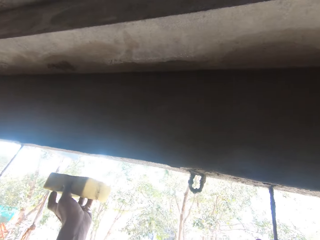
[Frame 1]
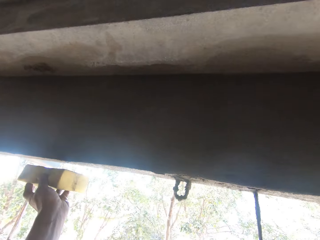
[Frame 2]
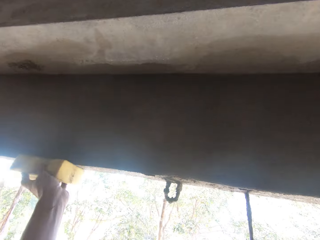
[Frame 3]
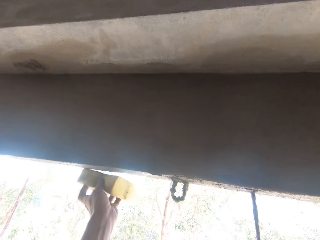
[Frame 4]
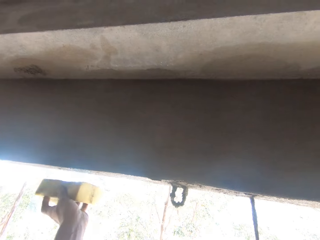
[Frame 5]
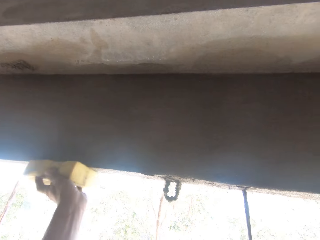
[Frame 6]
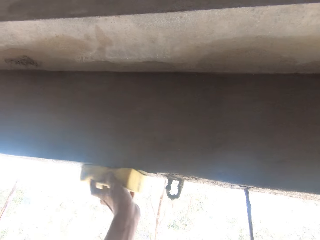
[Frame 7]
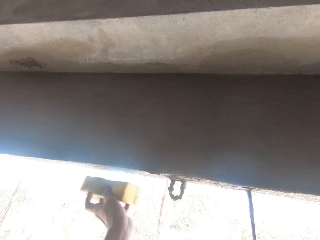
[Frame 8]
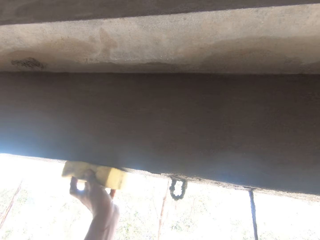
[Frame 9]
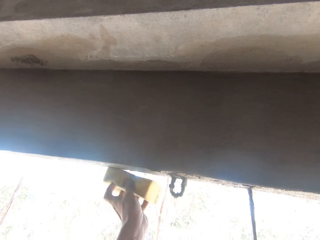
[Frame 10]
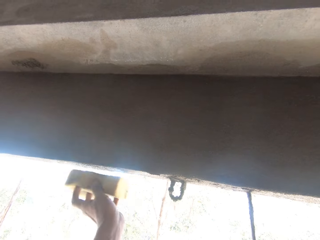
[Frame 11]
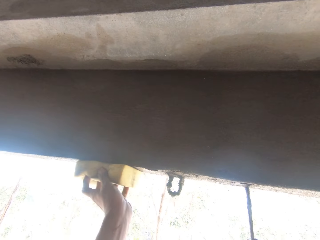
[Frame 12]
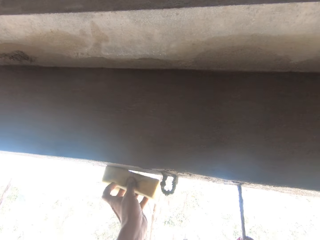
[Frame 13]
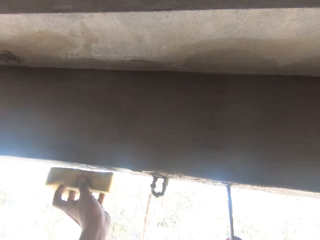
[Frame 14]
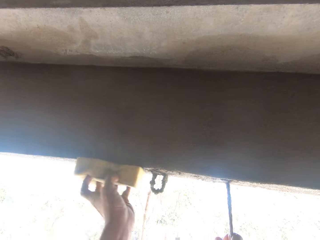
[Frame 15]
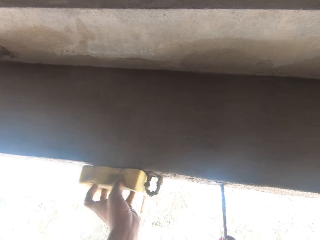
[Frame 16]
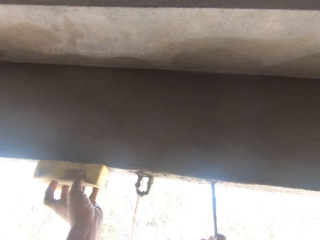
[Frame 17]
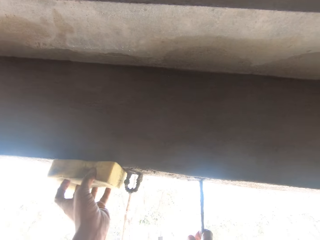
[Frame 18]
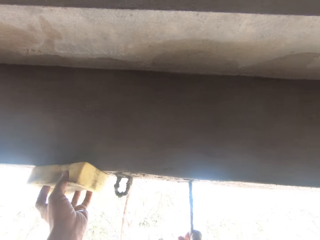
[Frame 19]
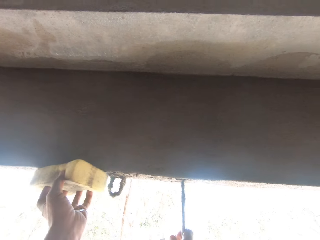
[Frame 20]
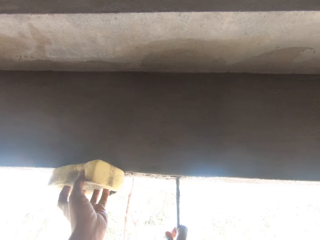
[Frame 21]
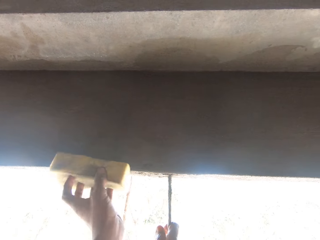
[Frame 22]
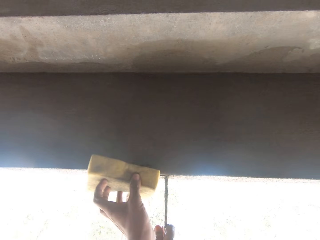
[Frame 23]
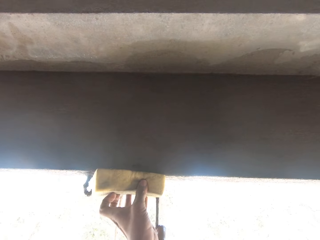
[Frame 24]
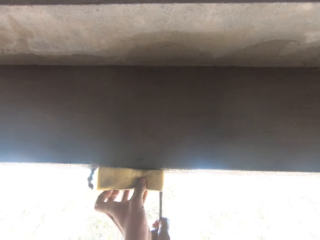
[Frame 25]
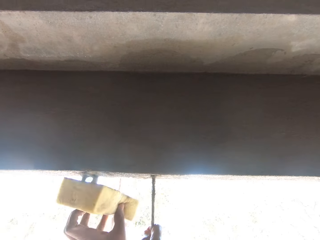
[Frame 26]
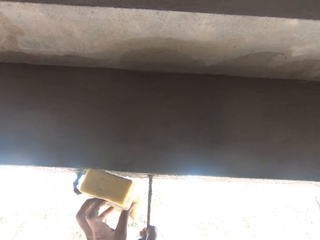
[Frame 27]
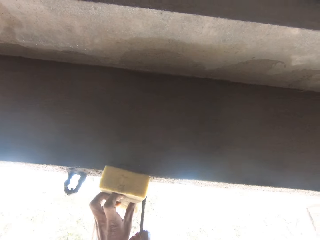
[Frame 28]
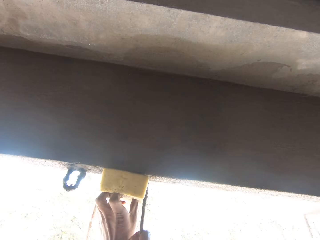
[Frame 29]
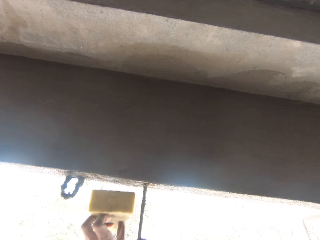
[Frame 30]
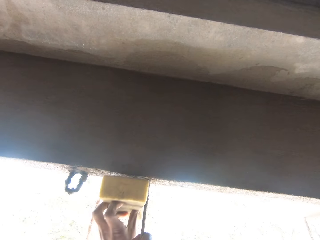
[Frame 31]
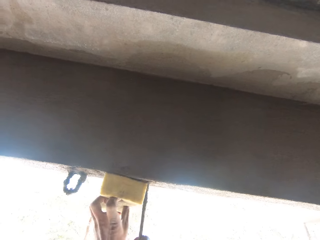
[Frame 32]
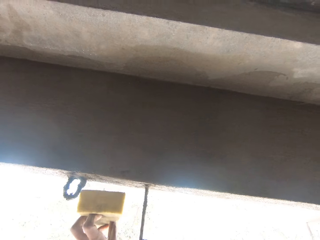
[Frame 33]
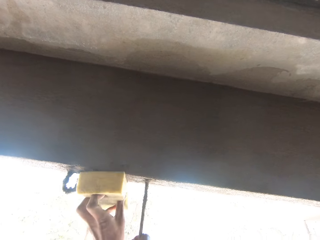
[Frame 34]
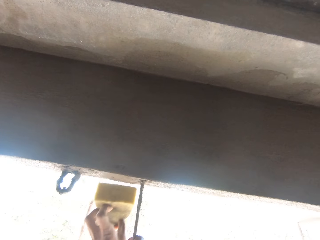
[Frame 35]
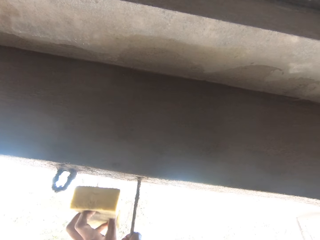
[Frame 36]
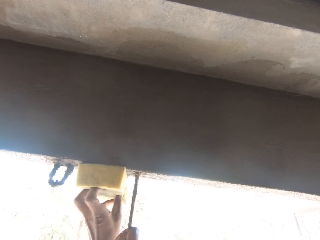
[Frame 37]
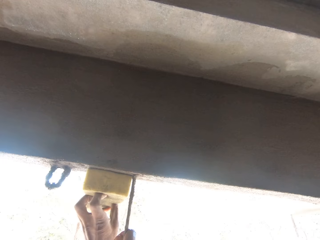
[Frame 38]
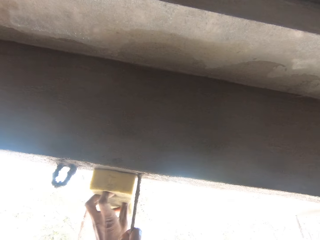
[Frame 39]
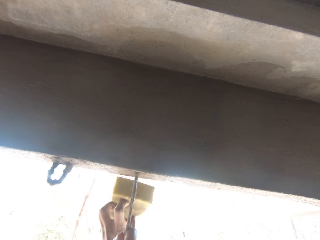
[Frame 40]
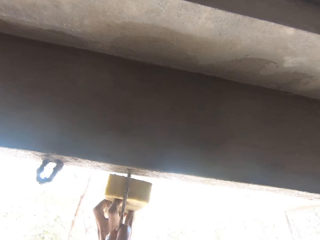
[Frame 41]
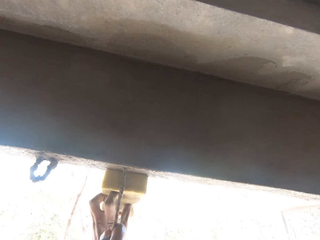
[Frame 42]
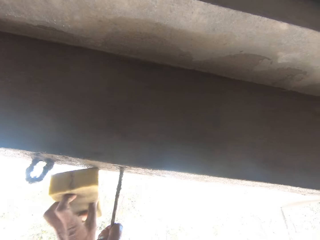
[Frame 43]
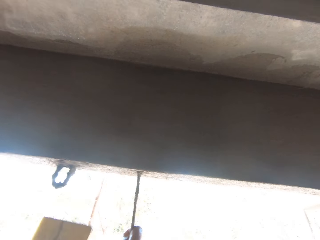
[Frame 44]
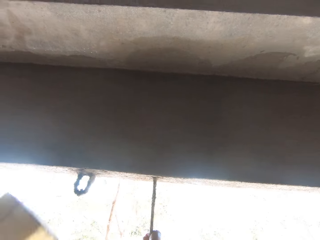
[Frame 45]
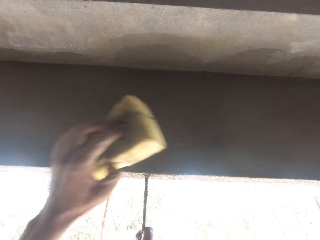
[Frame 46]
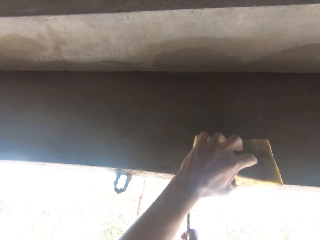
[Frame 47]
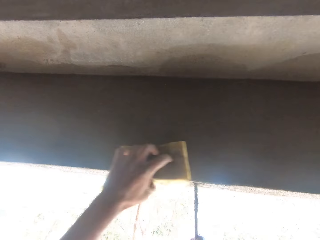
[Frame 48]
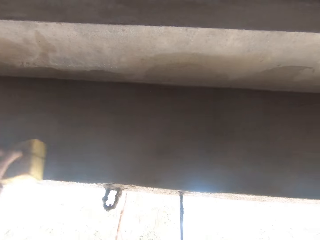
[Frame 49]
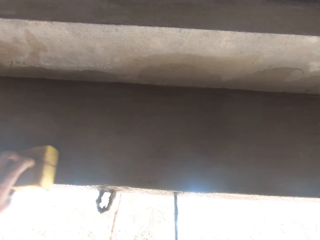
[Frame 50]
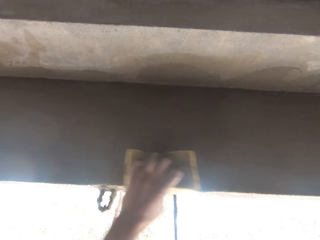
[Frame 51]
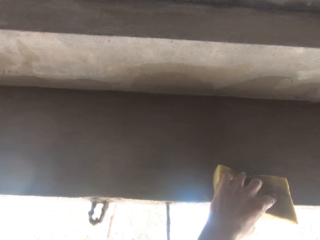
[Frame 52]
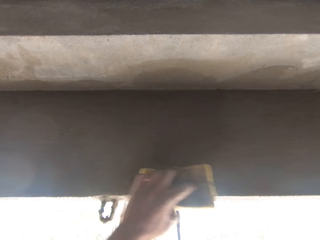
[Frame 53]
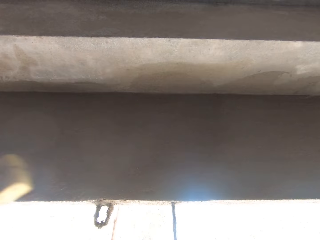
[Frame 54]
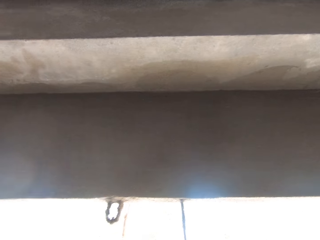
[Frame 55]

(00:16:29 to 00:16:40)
The camera wearer rubs the wall with the foam in his left hand. He lifts his left hand and holds the piece of metal with his right hand.

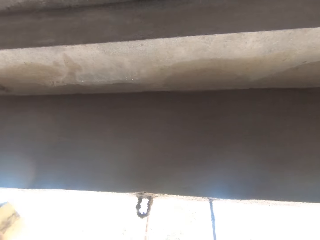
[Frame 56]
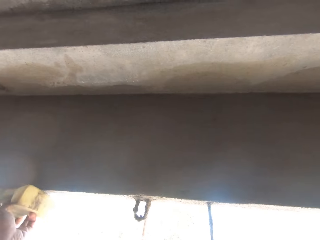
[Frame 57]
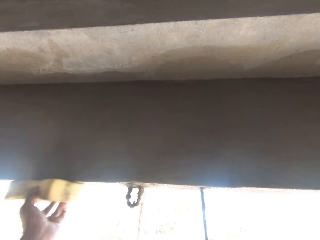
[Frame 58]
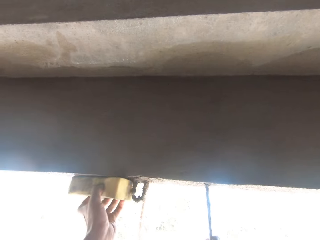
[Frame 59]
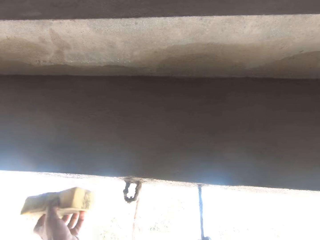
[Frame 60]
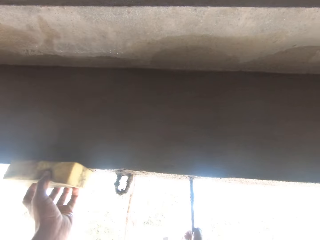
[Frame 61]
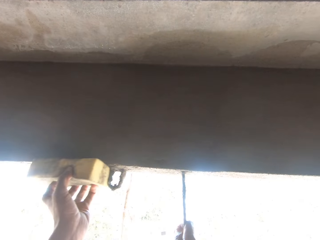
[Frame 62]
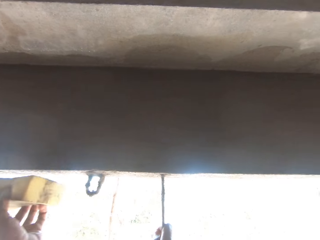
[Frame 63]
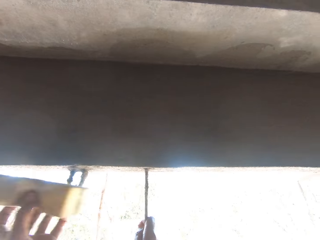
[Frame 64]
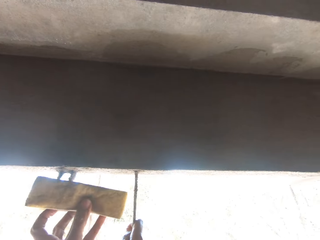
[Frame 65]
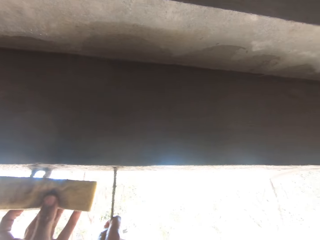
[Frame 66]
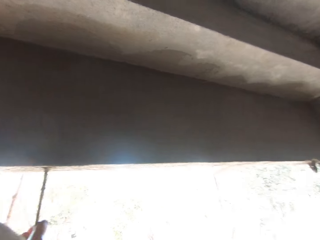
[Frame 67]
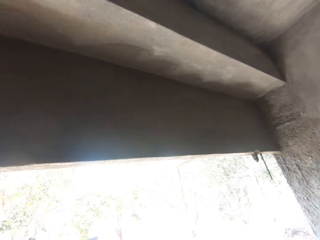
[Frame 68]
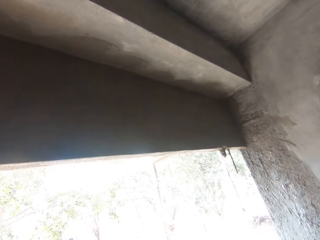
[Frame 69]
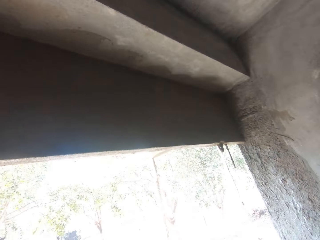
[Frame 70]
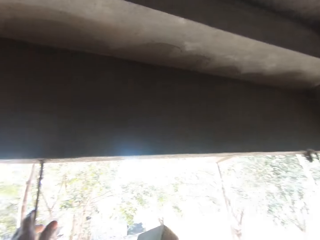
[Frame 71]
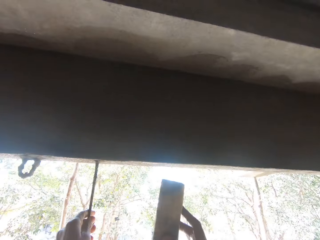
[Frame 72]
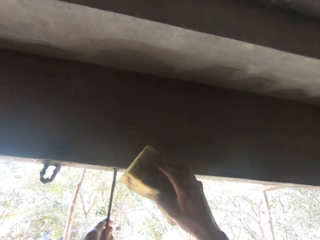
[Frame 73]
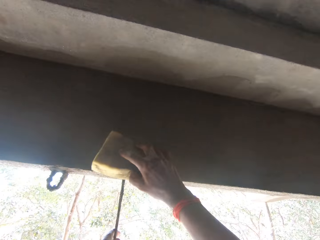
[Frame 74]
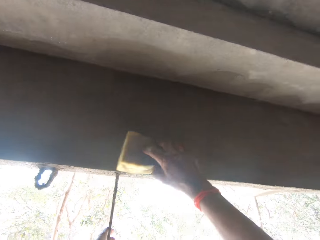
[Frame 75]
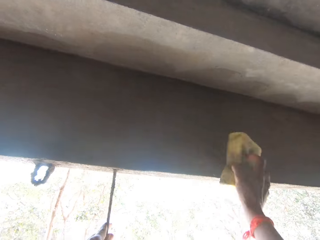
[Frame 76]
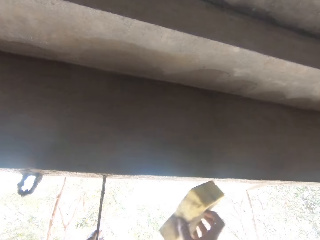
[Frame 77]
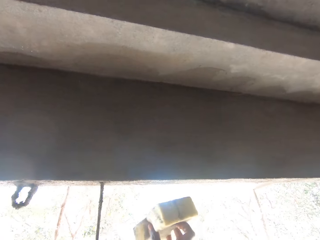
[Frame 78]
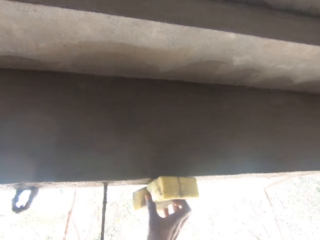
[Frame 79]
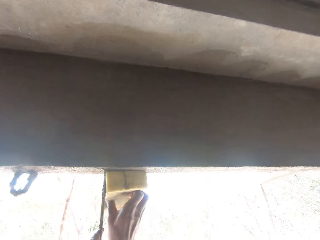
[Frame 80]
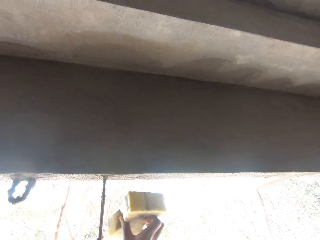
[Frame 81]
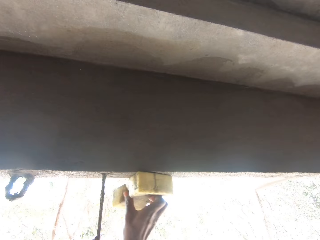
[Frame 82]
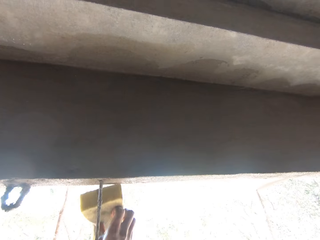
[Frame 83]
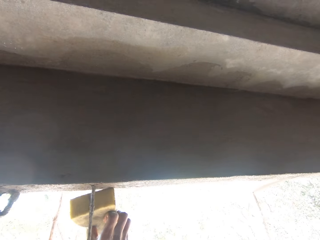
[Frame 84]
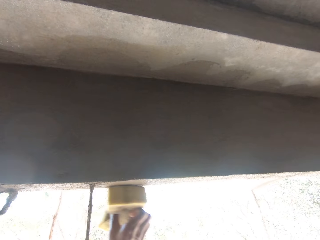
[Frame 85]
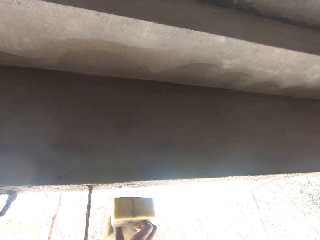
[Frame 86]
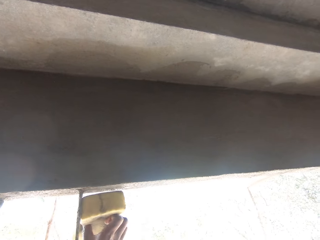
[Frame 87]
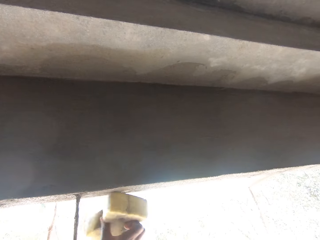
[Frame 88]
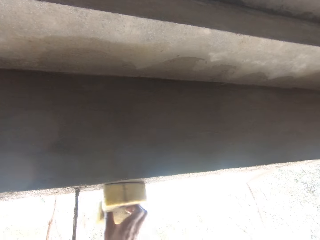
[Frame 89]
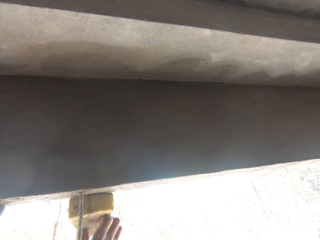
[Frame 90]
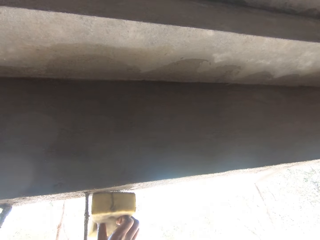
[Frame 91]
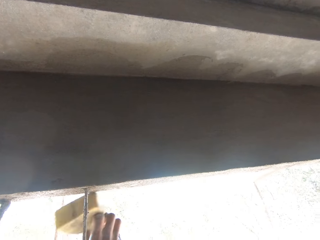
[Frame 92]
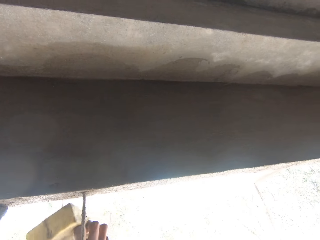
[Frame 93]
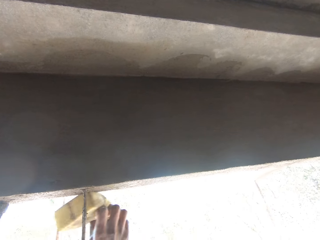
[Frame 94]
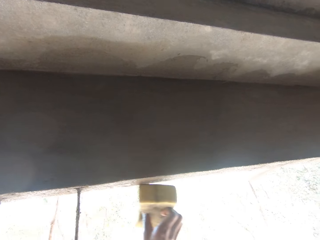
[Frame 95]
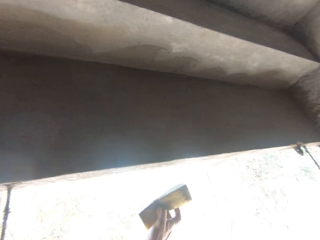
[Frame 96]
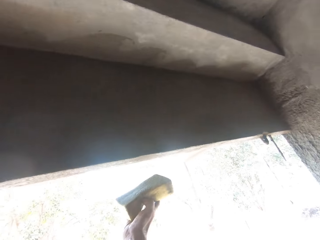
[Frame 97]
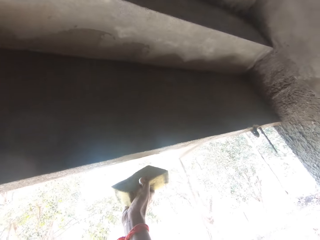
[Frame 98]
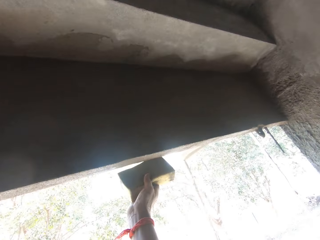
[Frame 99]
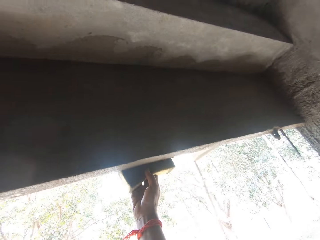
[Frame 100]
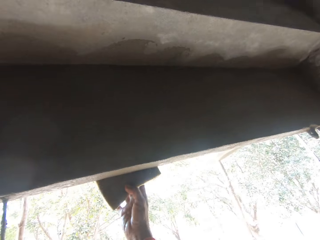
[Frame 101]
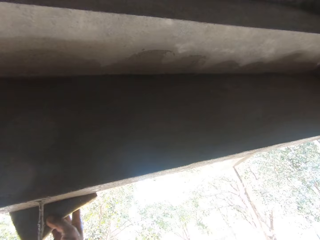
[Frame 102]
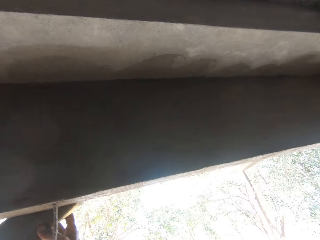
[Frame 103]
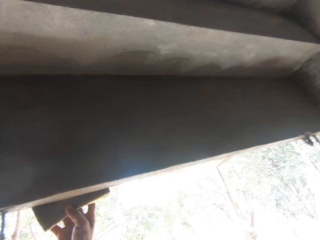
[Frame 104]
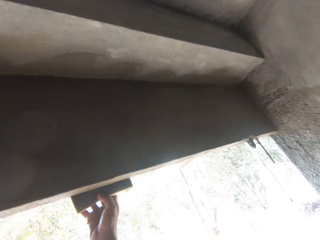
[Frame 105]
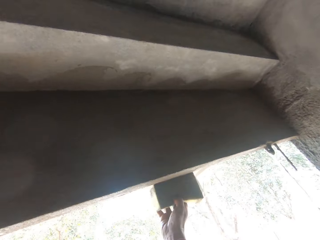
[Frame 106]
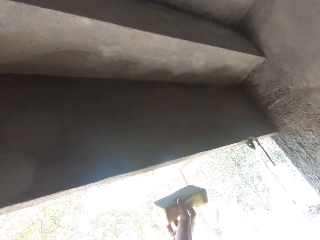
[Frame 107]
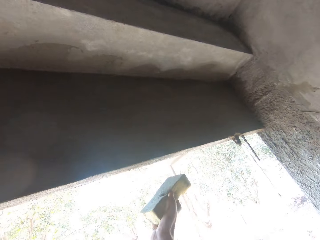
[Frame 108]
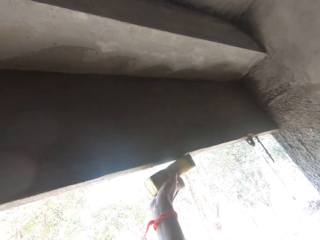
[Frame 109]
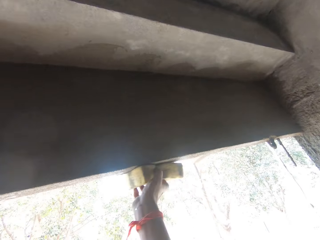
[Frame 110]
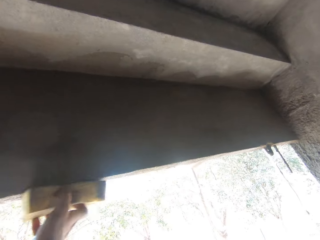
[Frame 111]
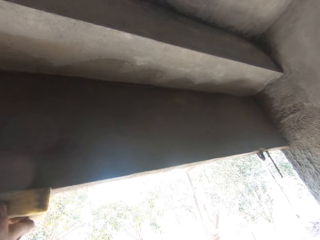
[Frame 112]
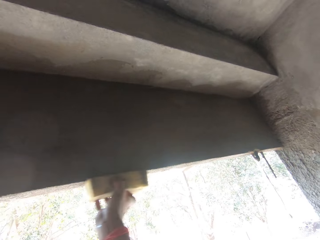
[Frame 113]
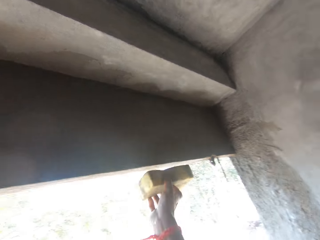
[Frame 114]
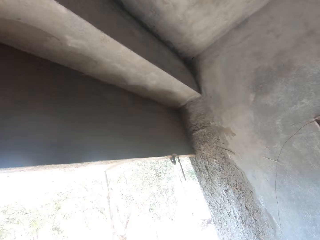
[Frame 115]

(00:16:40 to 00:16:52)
The camera wearer holds the iron on the wall with his left hand. He withdraws his left hand. He rubs the wall with the foam in his right hand. He removes his right hand. He uses the right hand on the wall.
